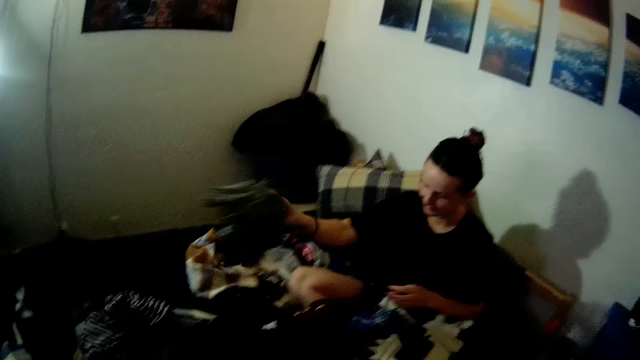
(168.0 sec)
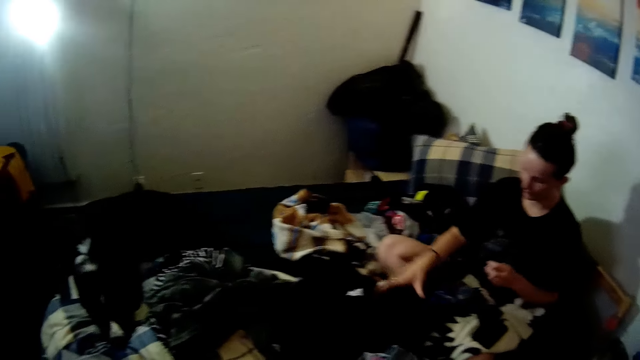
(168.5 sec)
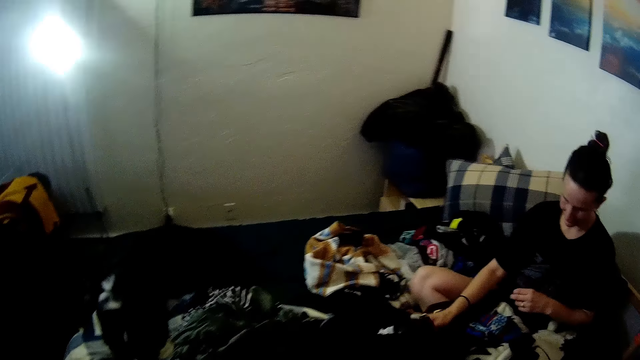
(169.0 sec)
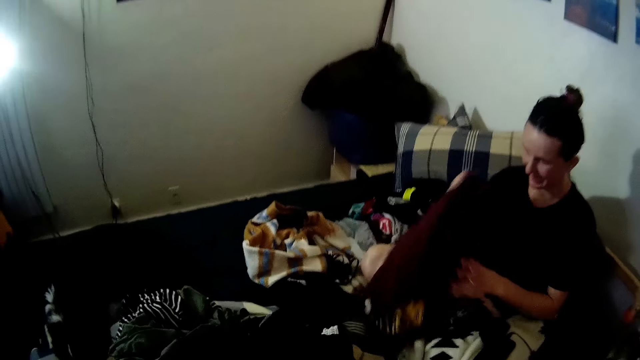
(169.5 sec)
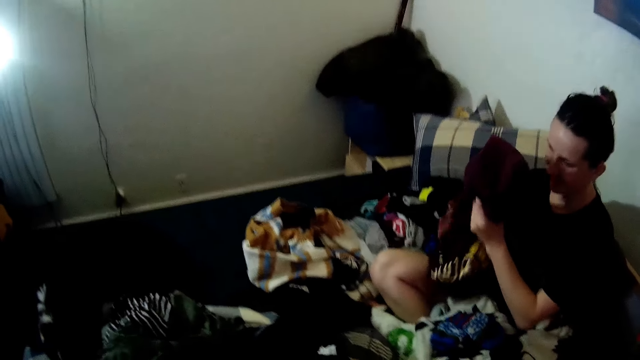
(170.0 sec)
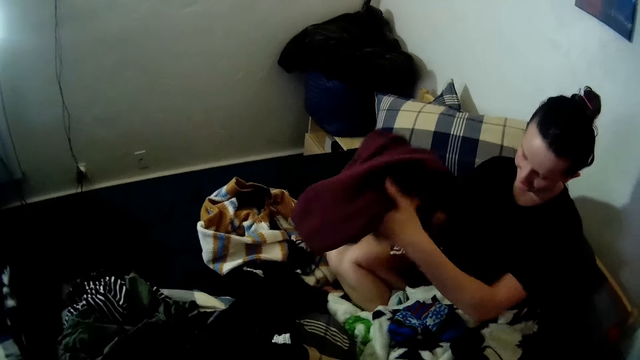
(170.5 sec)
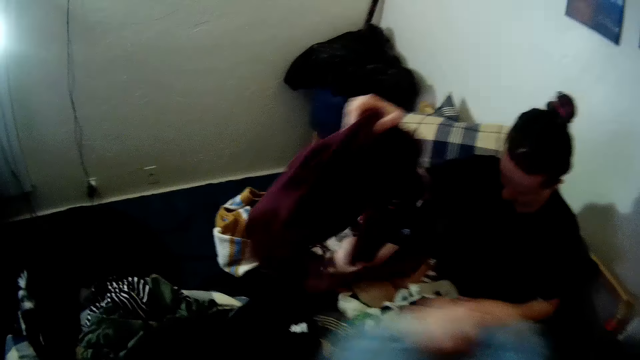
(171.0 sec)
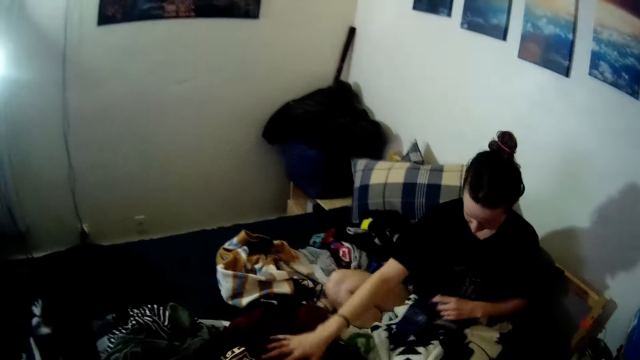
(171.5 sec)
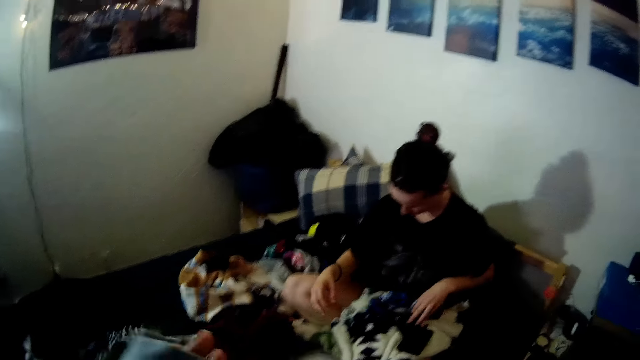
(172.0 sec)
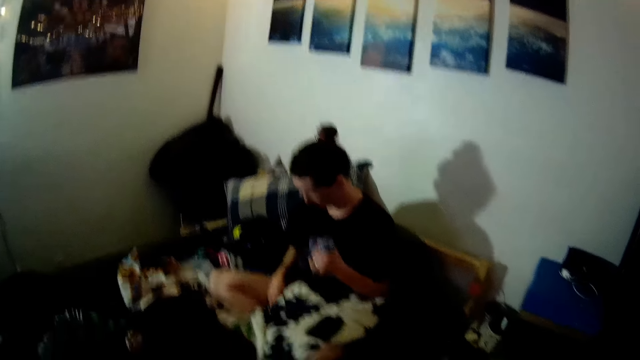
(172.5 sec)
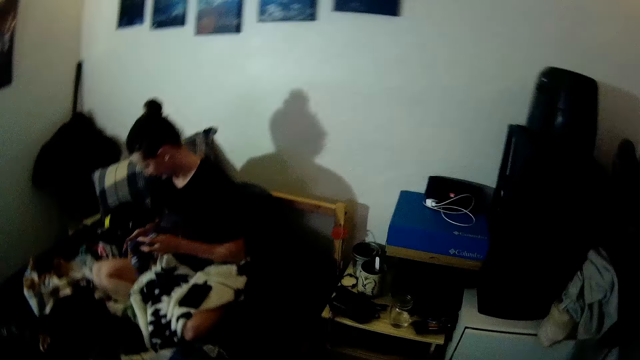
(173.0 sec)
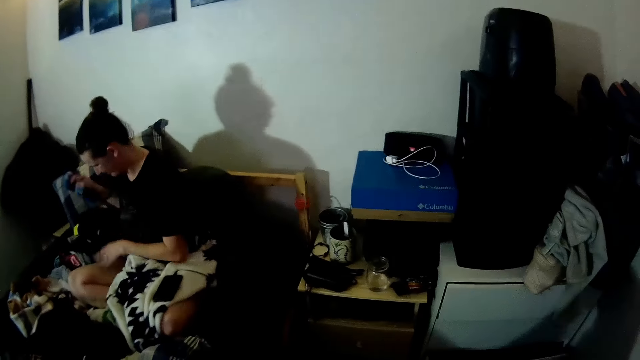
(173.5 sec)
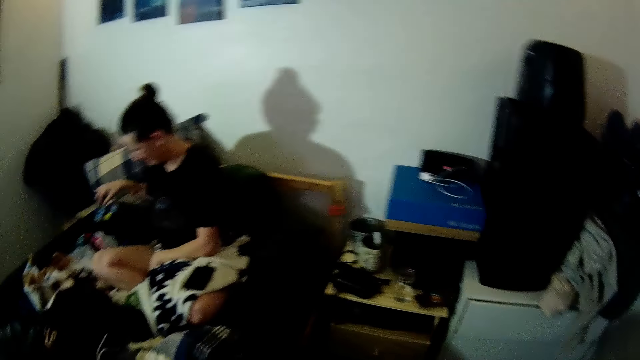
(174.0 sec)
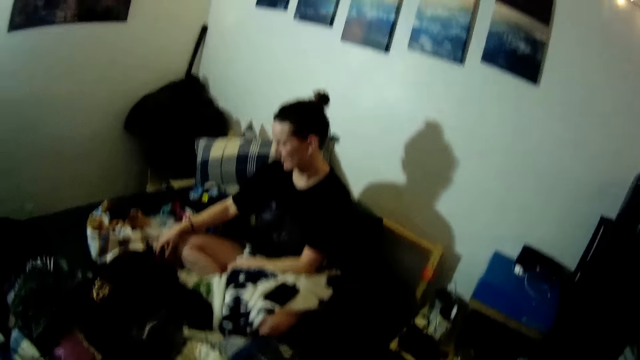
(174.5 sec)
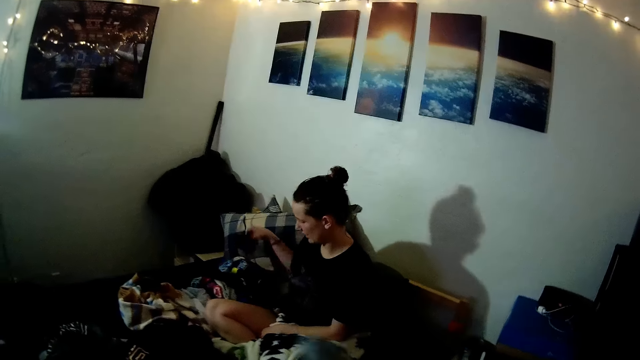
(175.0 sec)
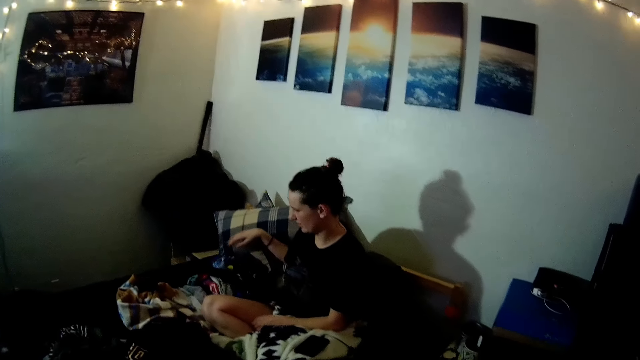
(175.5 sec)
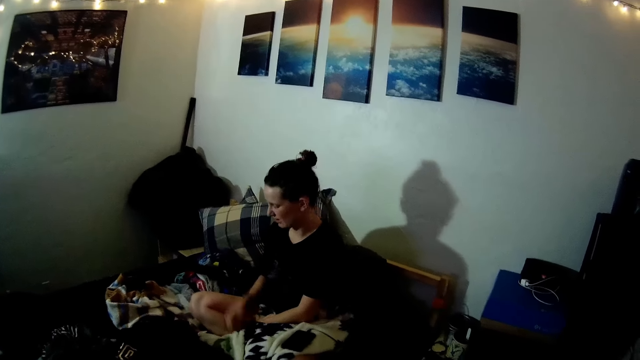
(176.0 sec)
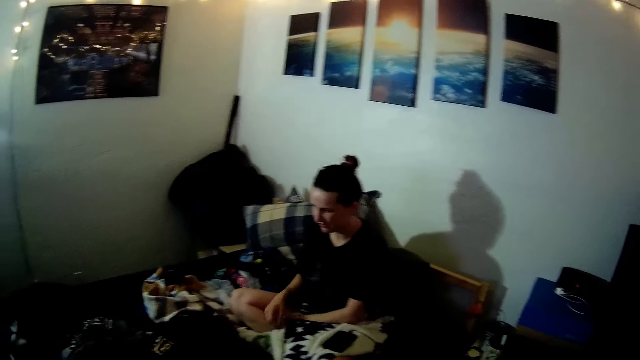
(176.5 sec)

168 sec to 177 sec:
A lady puts the cloth on the bed. She picks up a cloth, puts the cloth on the bed, and puts the clothes aside.

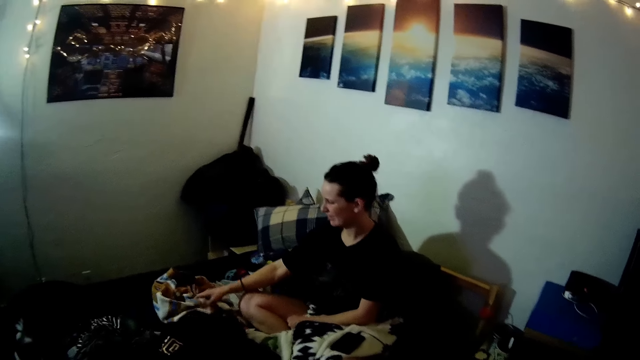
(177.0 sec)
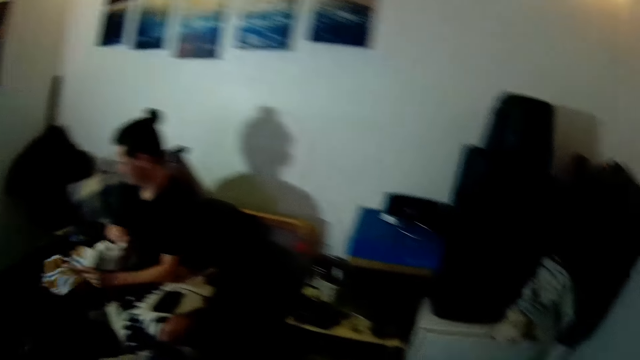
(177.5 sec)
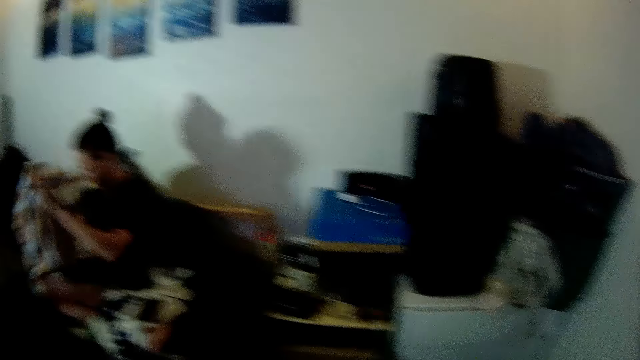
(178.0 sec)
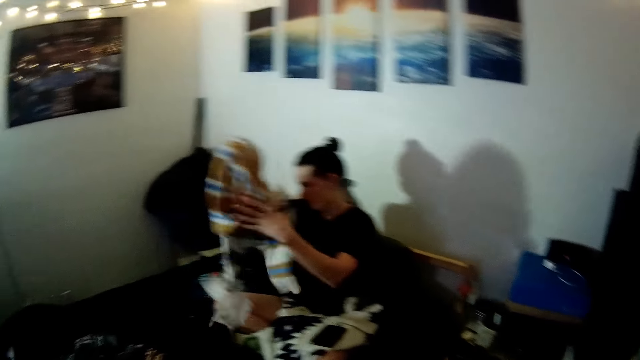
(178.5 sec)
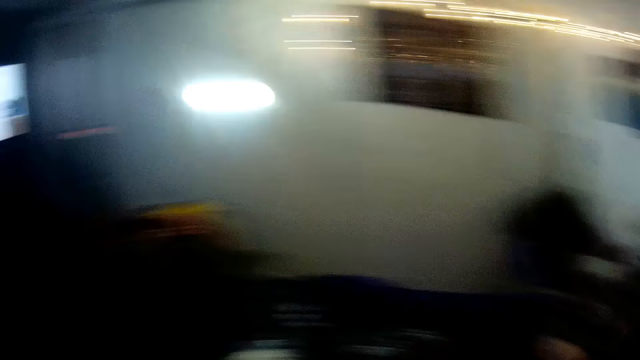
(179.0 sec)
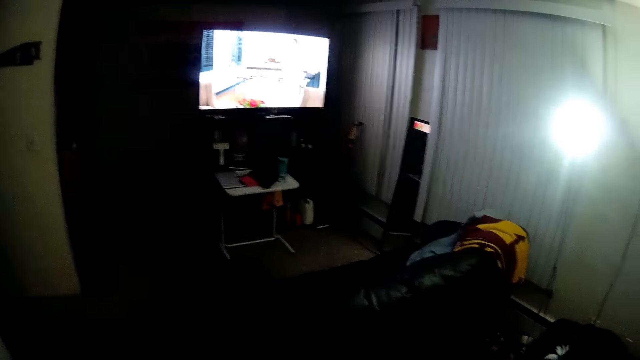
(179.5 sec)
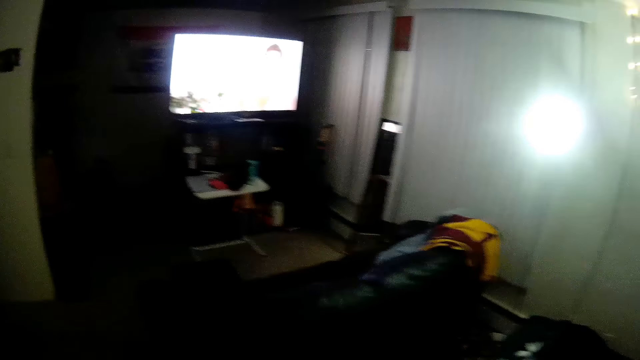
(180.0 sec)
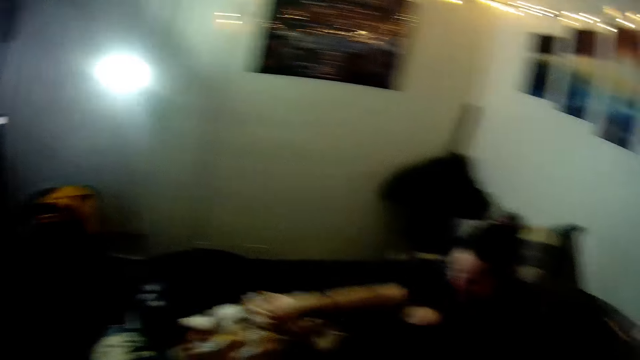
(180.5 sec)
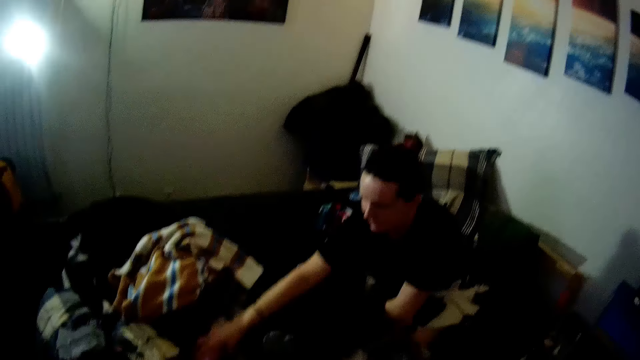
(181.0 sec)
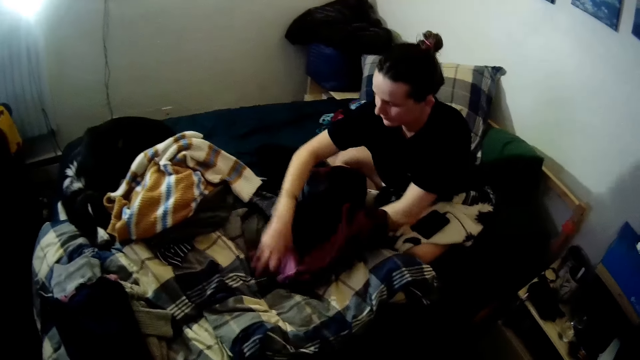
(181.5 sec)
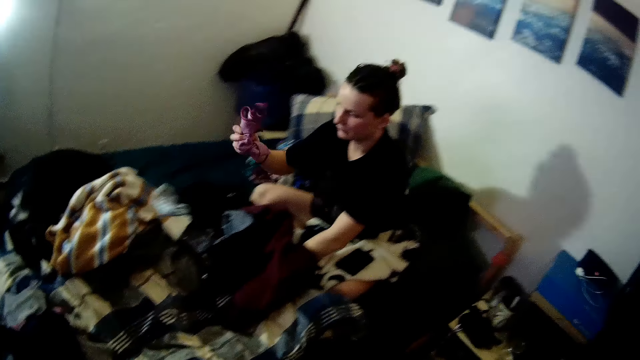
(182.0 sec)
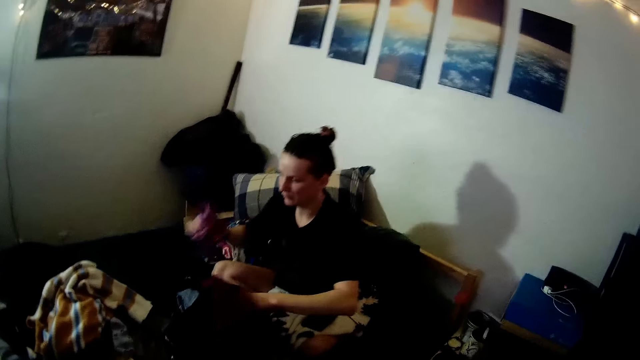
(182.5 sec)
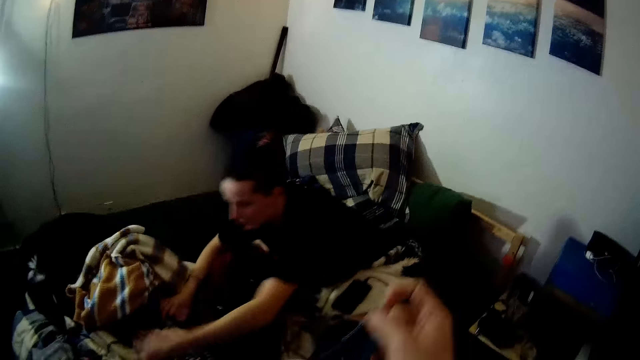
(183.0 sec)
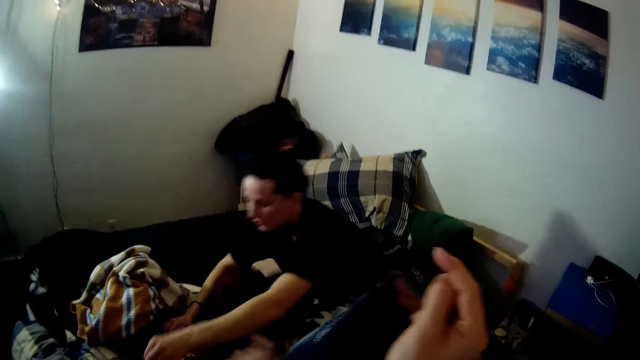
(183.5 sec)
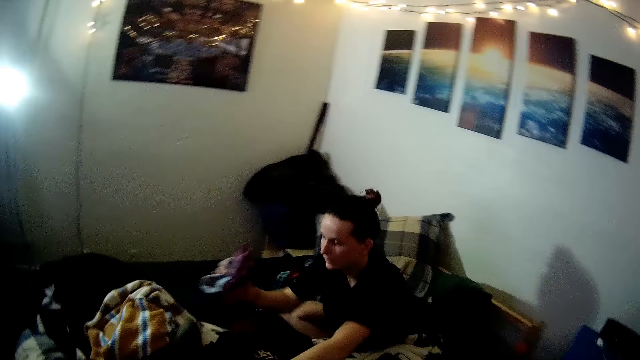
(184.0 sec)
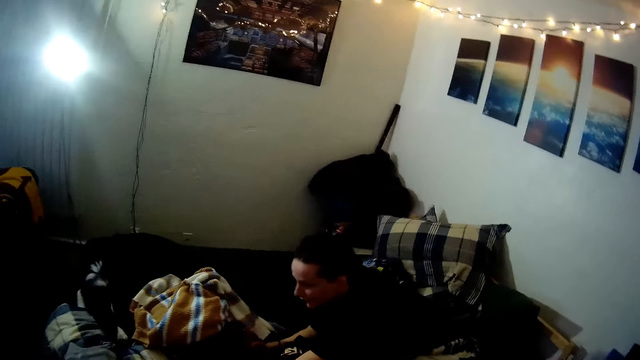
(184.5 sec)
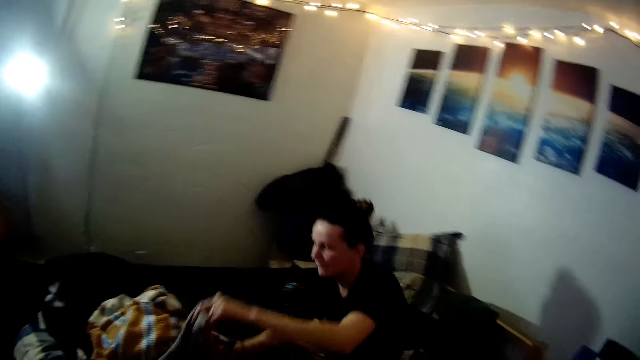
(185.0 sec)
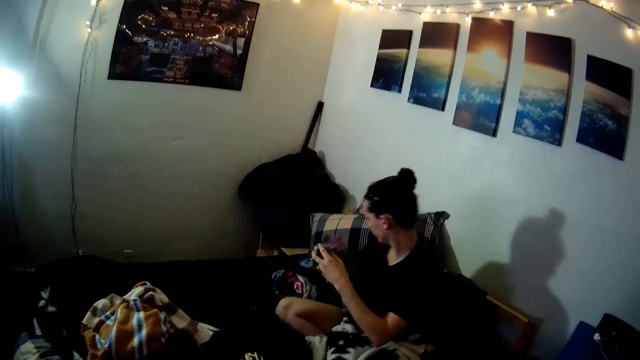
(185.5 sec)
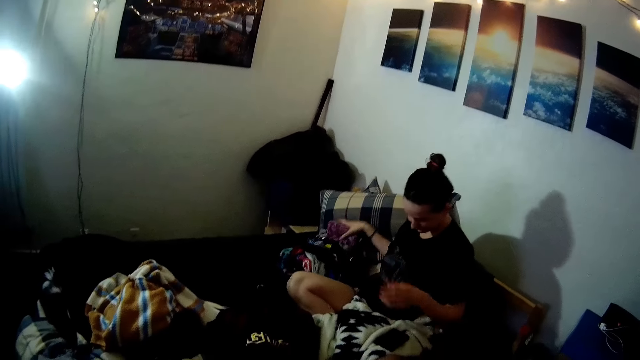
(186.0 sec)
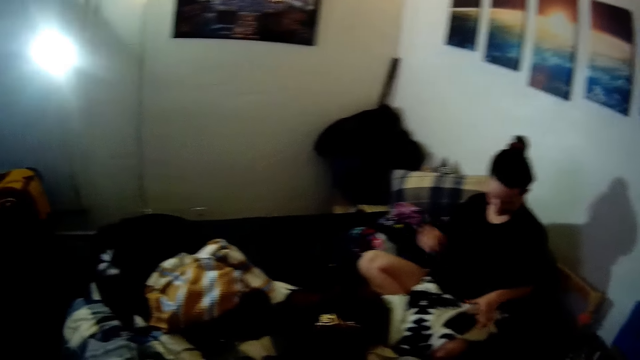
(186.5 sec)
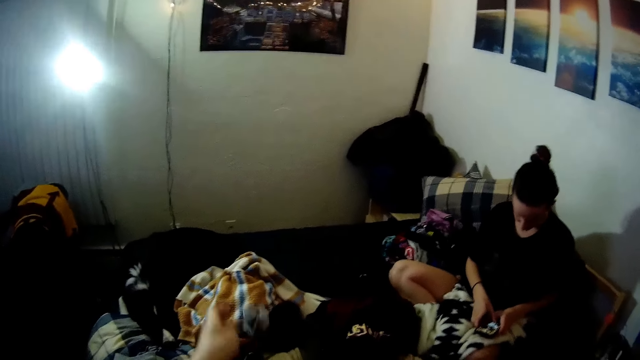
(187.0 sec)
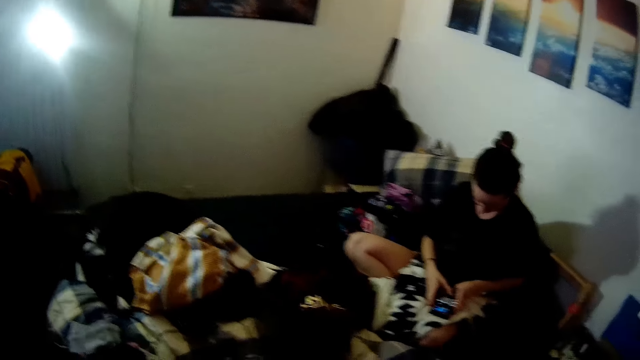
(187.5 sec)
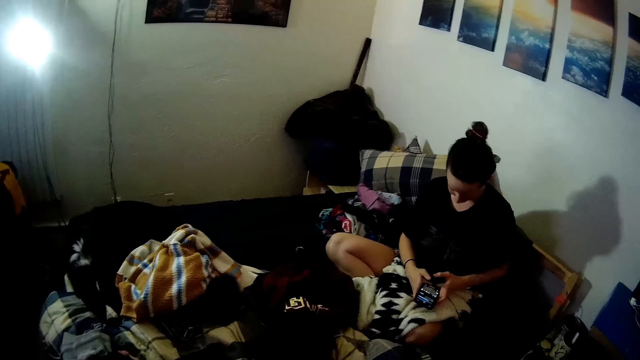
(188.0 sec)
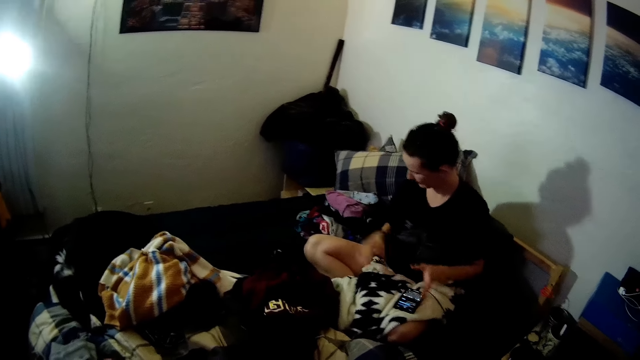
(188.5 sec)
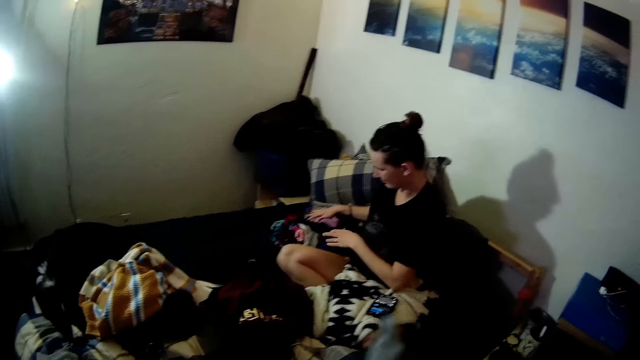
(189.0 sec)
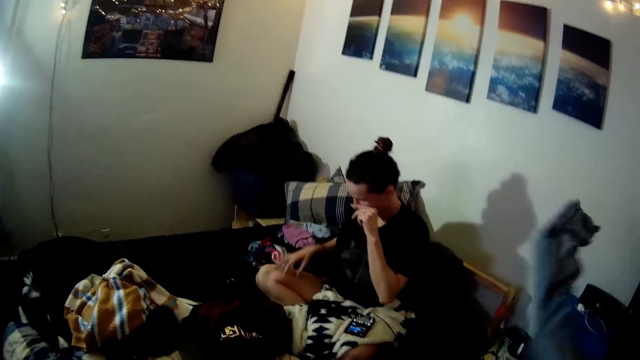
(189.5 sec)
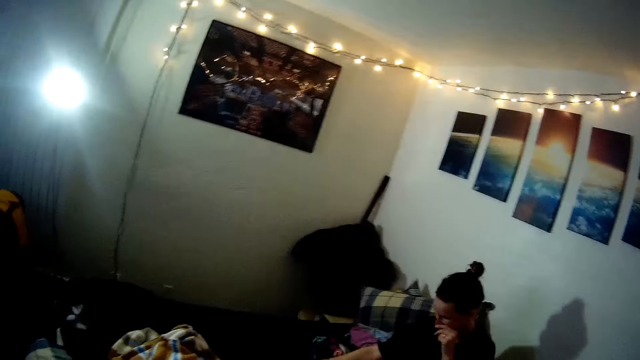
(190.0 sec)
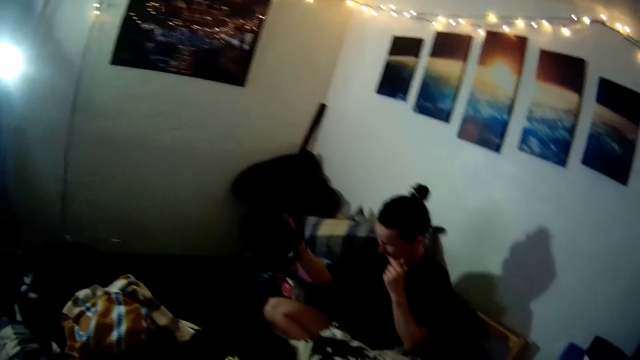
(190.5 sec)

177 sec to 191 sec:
A lady picks up a cloth. The camera wearer watches the television. The lady picks up some clothes and puts the cloth on the bed. The camera wearer folds a cloth. The lady puts the cloth on the bed. The camera wearer throws the cloth aside. The lady operates the phone and holds the clothes. The camera wearer folds a cloth.
